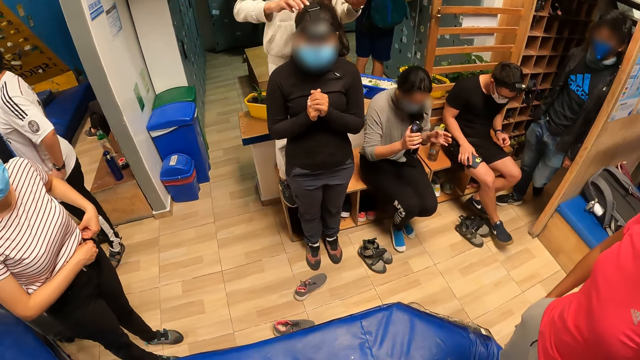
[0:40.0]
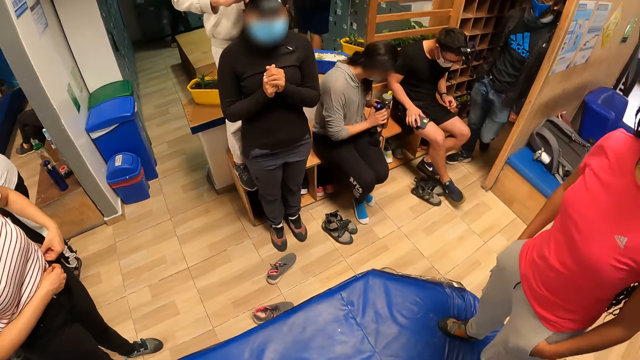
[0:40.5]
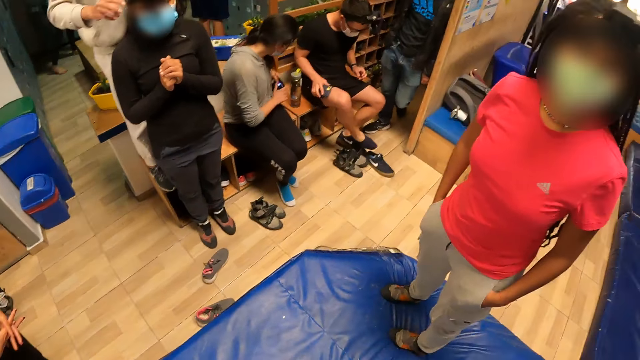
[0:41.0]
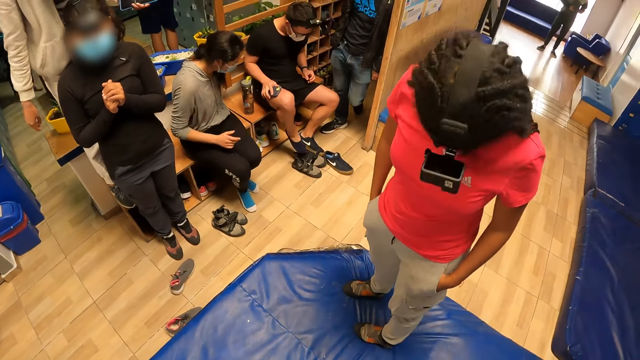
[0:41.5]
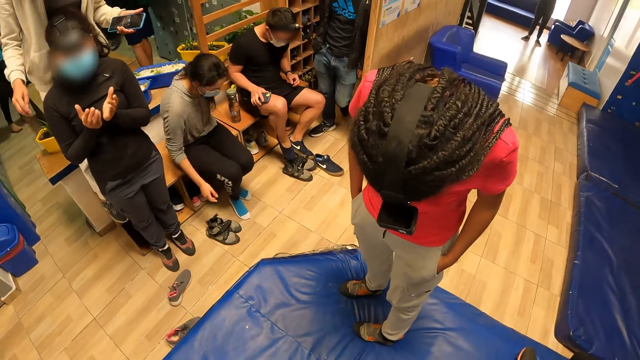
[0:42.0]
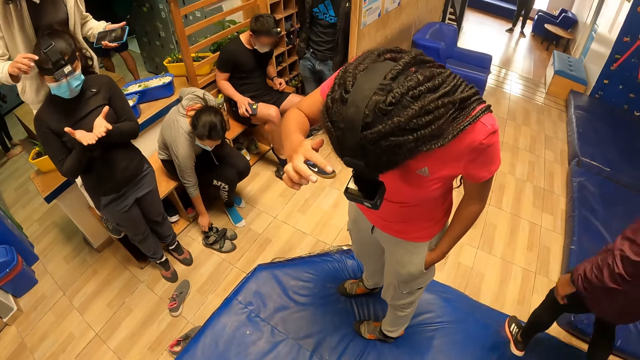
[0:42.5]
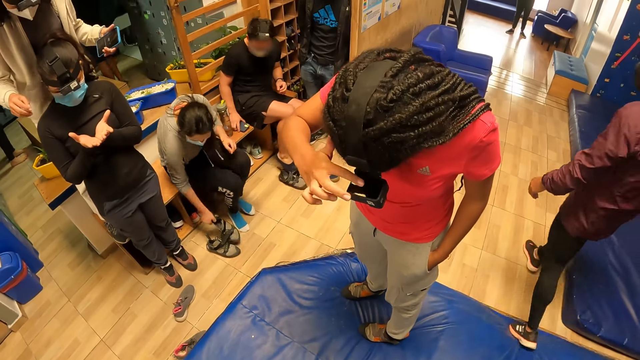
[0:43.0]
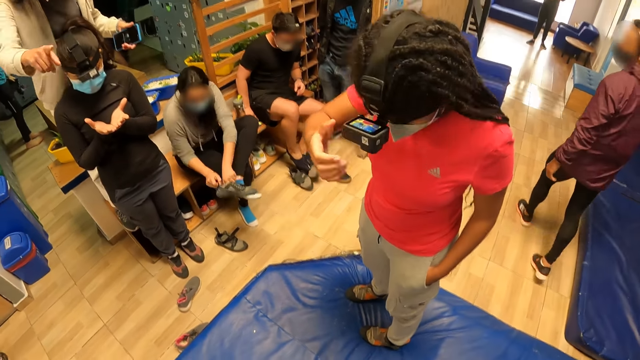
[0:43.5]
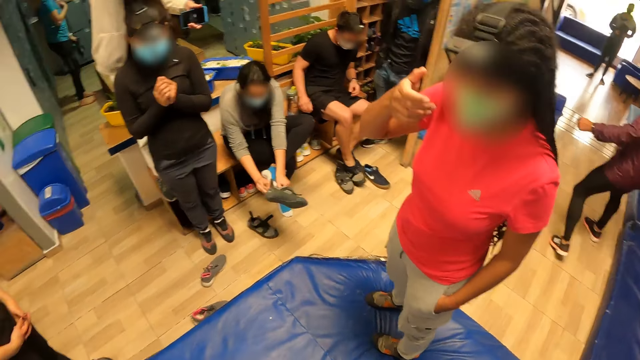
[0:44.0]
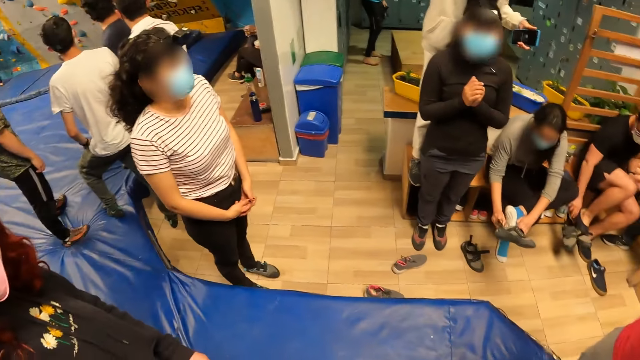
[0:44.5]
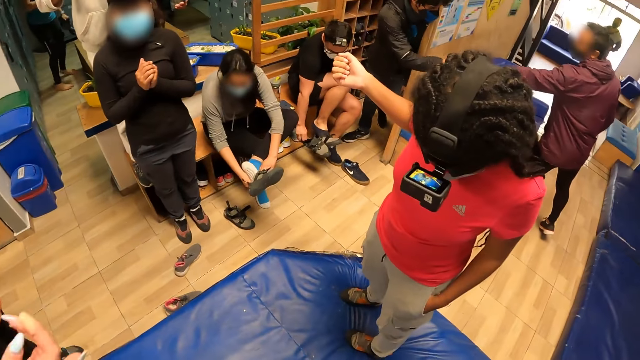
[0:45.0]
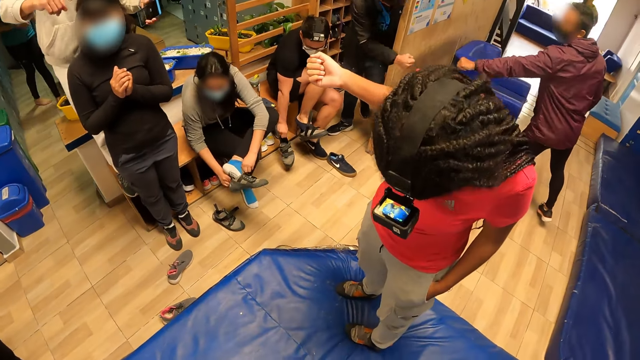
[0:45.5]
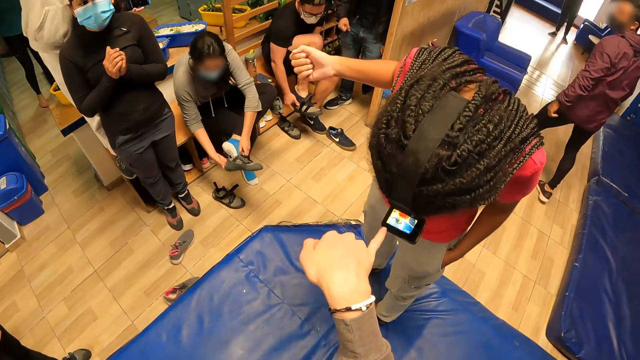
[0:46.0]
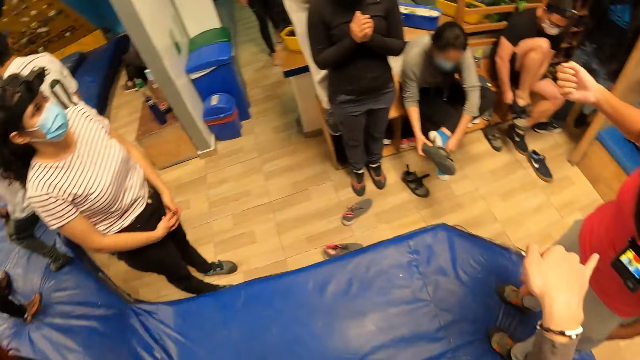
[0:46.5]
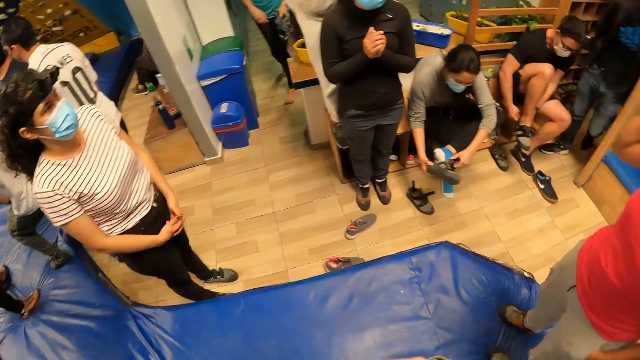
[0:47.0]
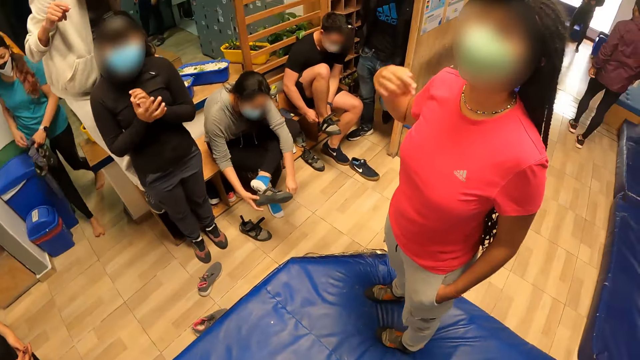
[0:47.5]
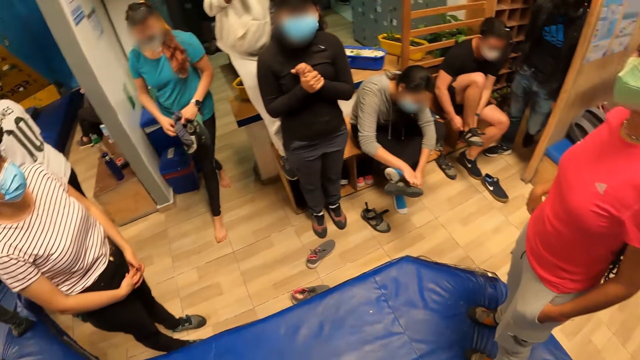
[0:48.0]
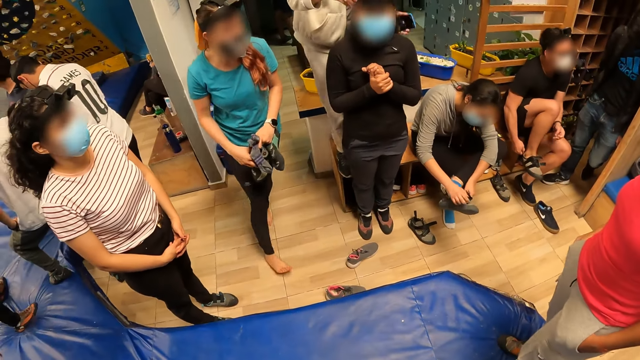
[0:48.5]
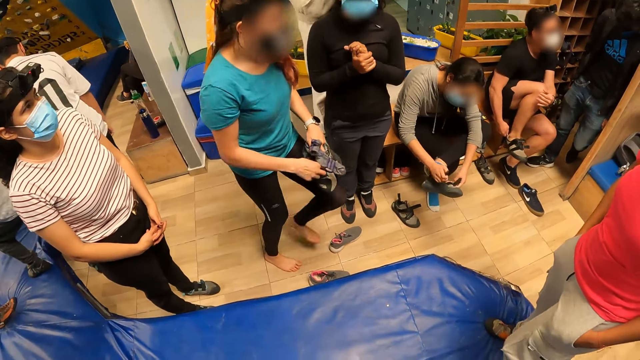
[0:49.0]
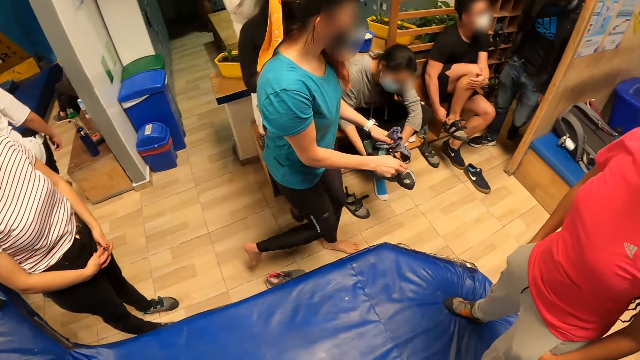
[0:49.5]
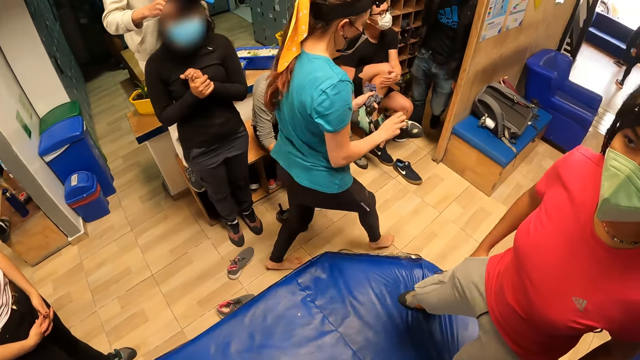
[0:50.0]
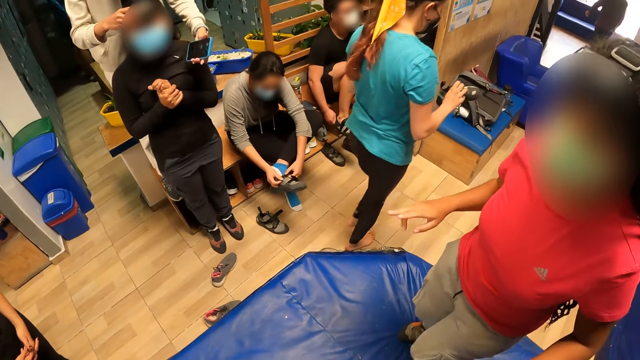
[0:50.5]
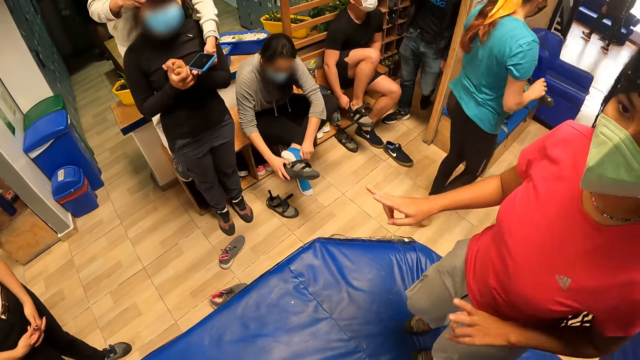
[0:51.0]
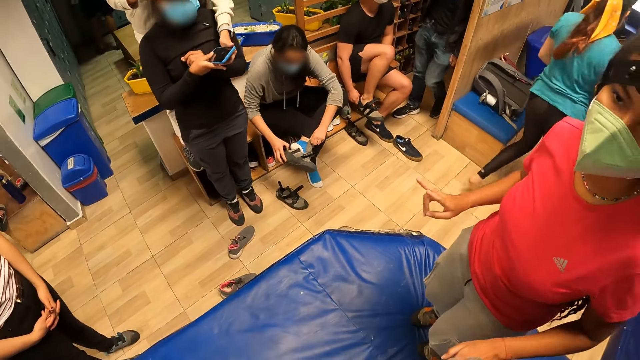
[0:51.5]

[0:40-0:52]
A lady touches a camera on her head with her right hand. The camera wearer stretches the hand. She touches the camera on the lady's head with her right hand. She looks around.

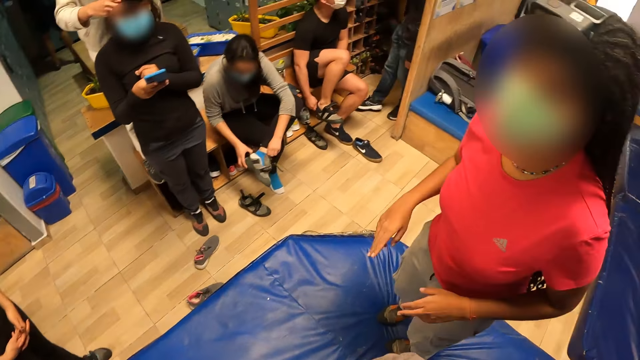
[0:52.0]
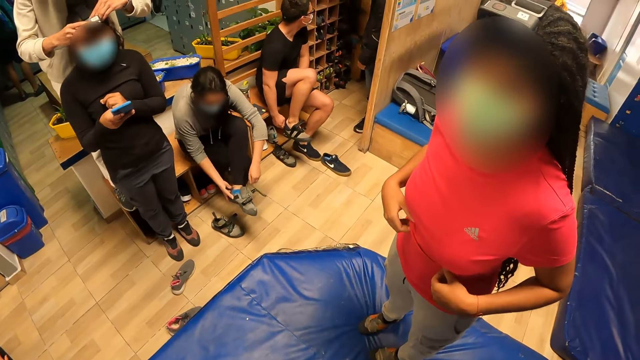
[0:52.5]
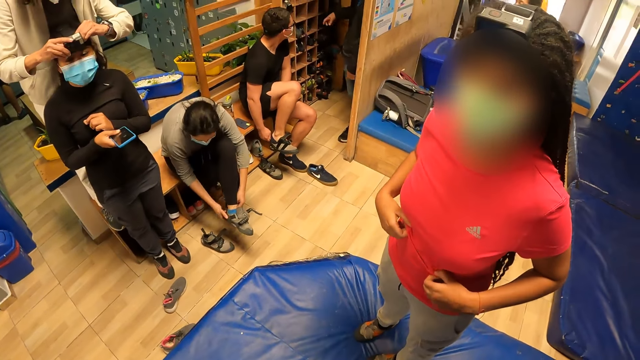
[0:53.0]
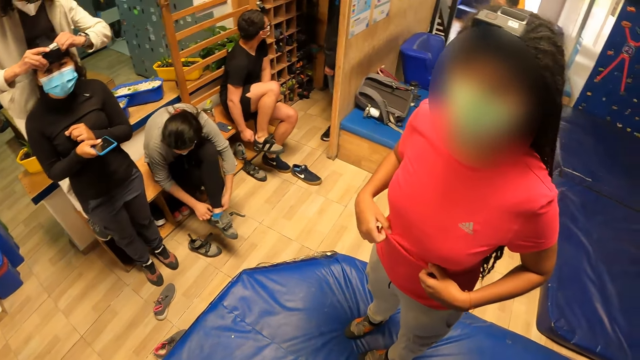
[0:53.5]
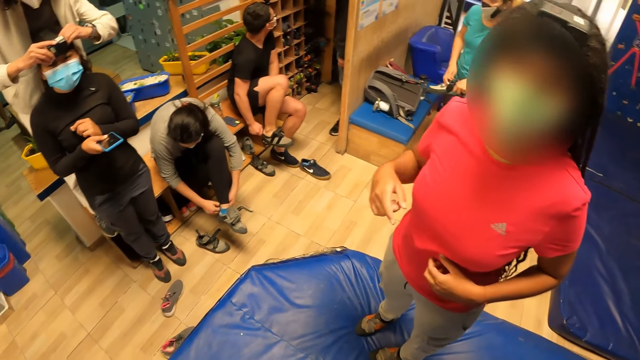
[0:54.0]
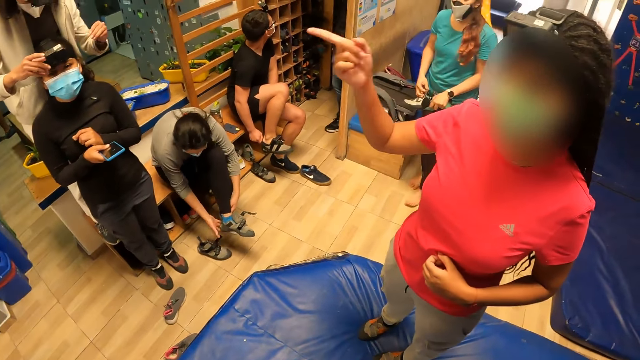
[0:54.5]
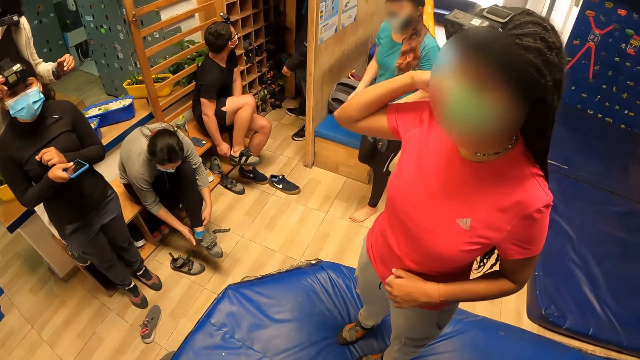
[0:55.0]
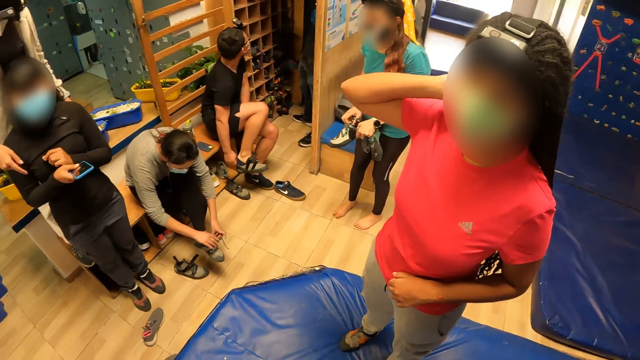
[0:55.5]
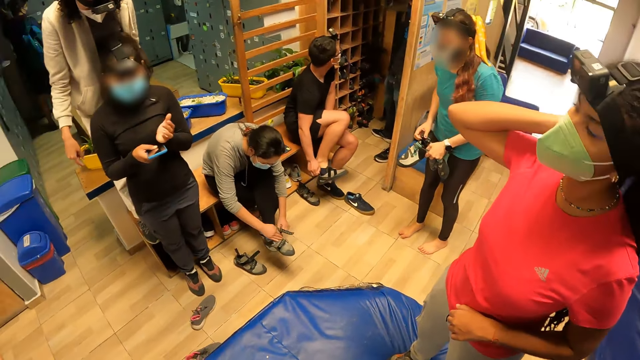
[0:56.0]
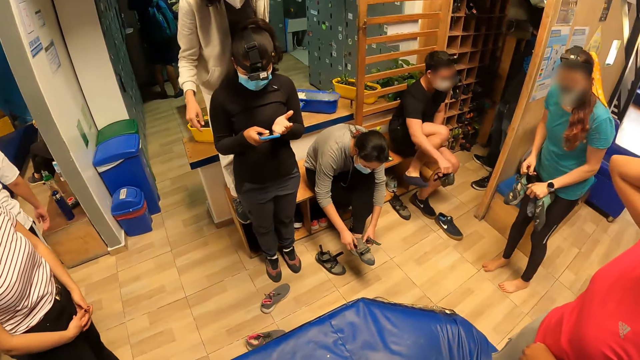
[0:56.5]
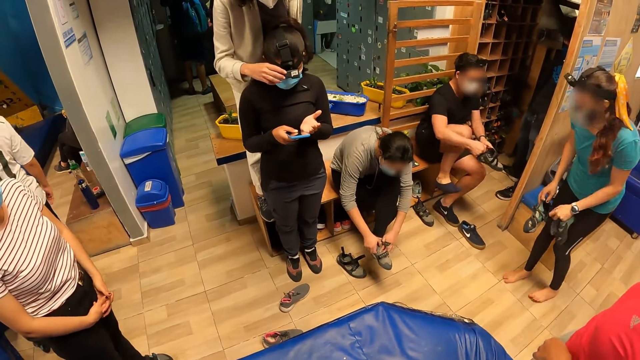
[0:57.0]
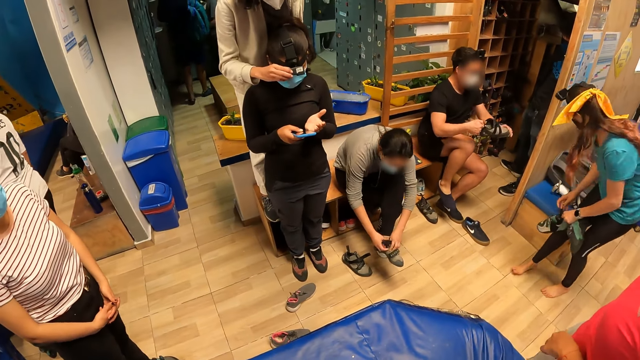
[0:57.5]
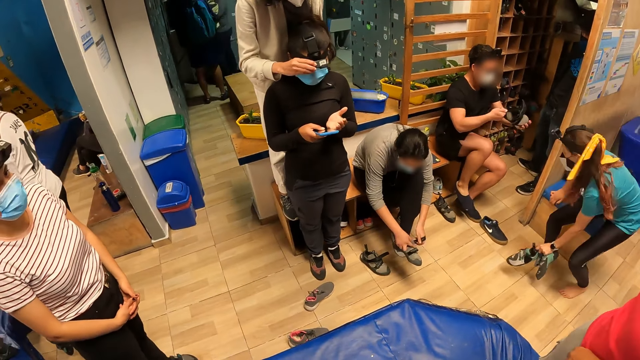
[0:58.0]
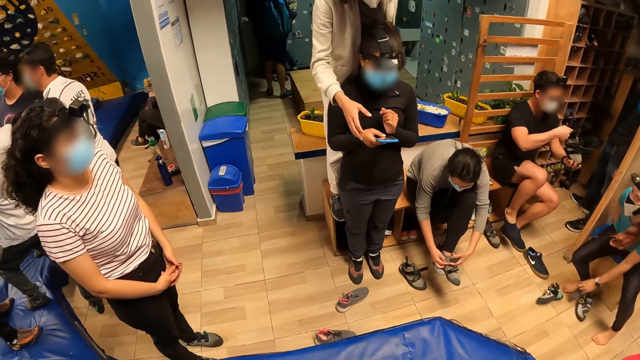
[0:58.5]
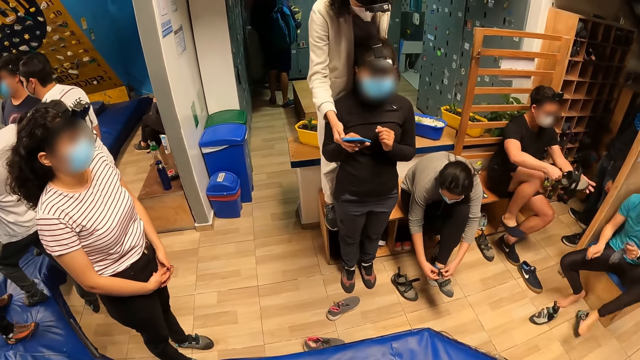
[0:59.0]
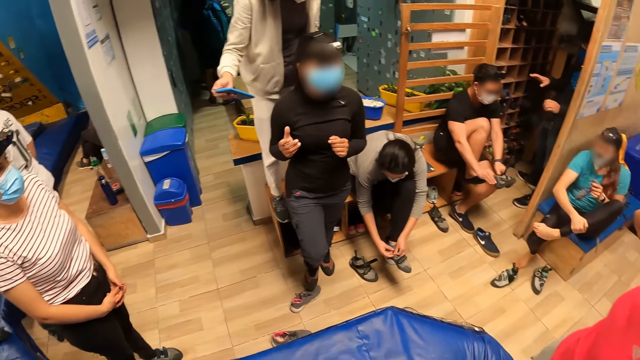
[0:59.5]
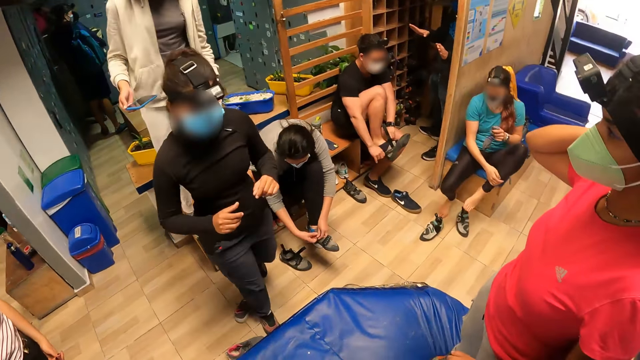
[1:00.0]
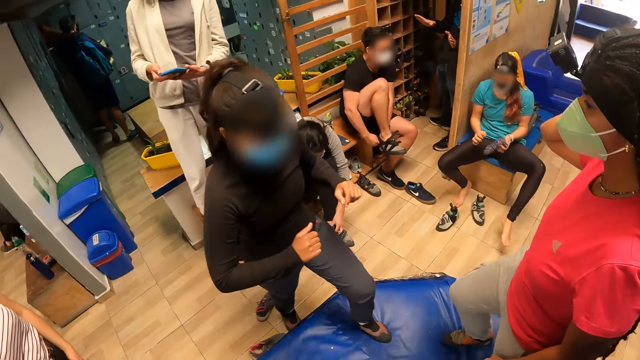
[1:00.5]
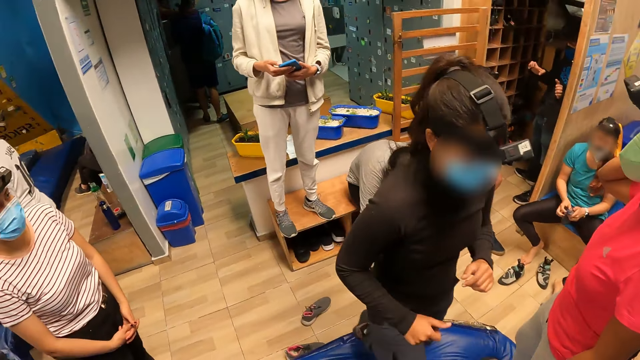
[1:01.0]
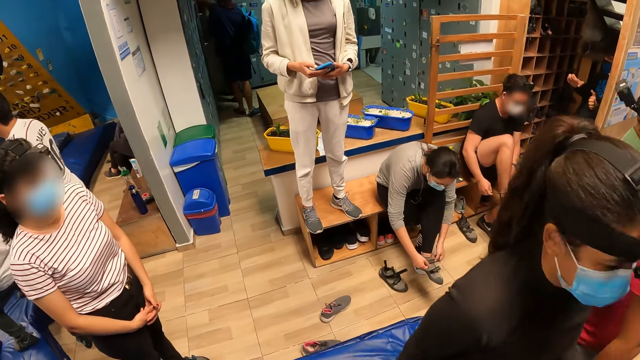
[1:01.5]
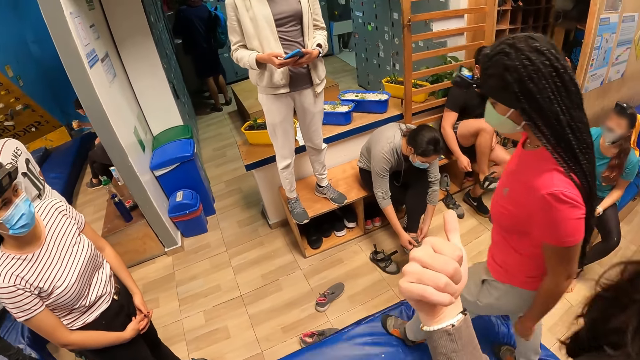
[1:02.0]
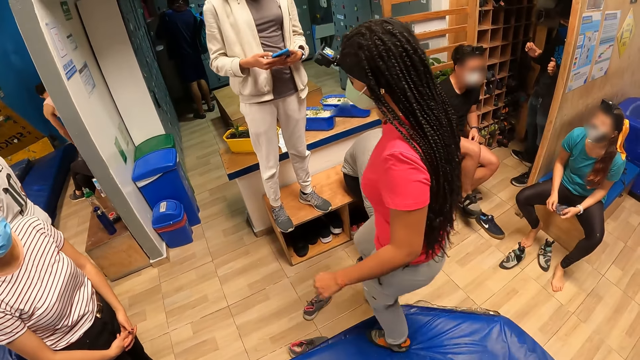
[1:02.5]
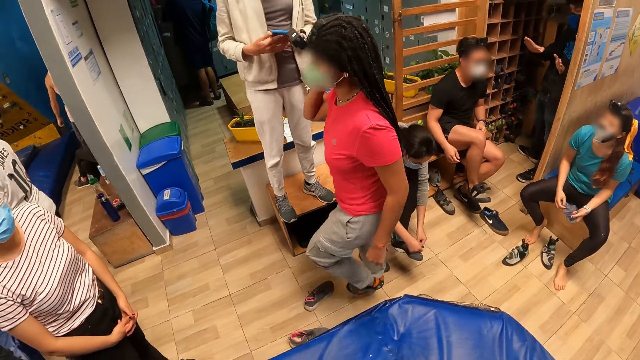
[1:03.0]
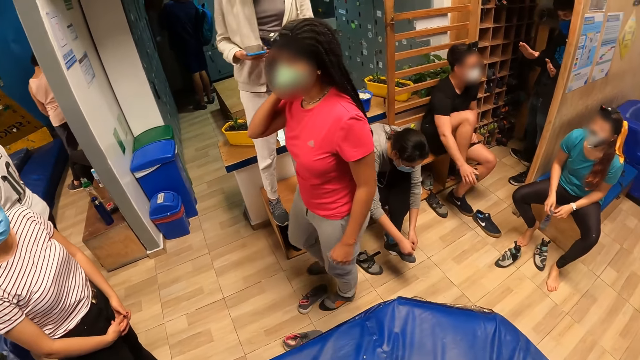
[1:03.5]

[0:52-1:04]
The camera wearer talks with a lady. They look around. The lady walks around.
